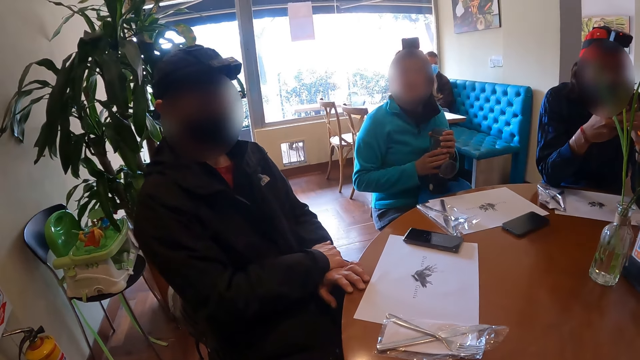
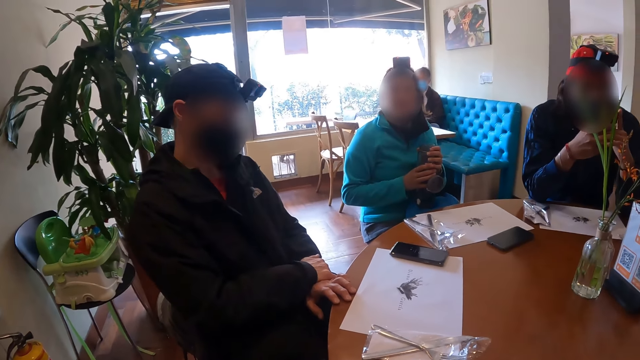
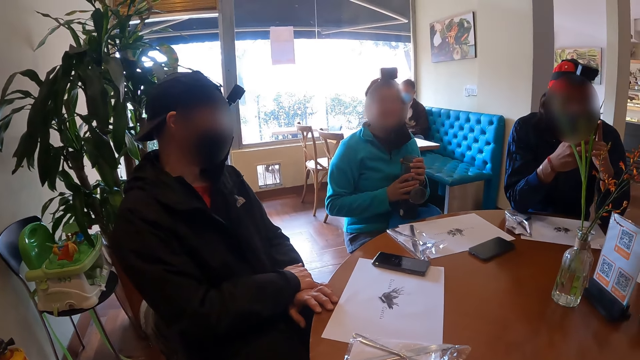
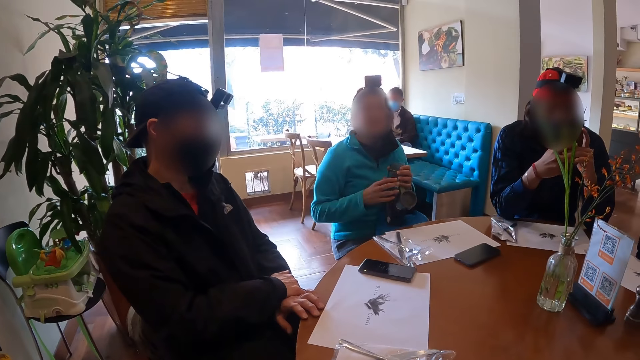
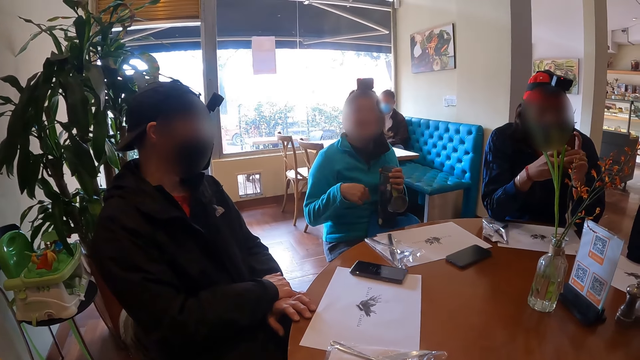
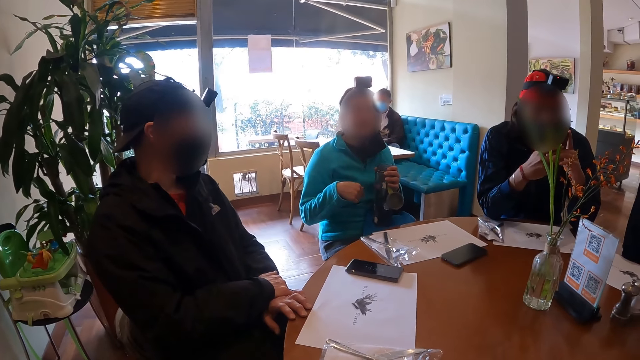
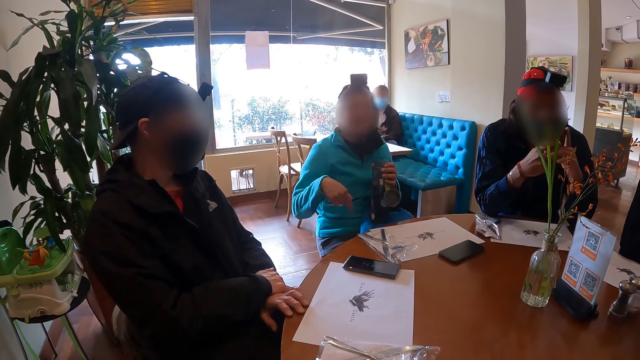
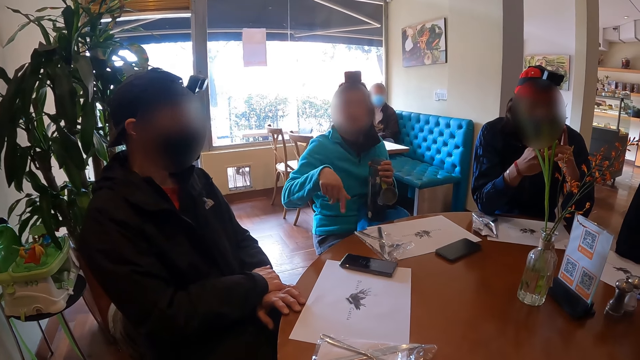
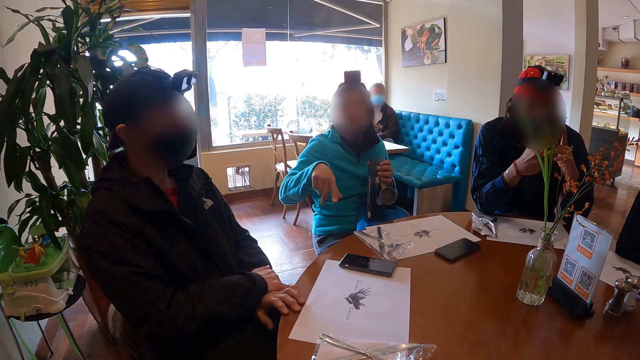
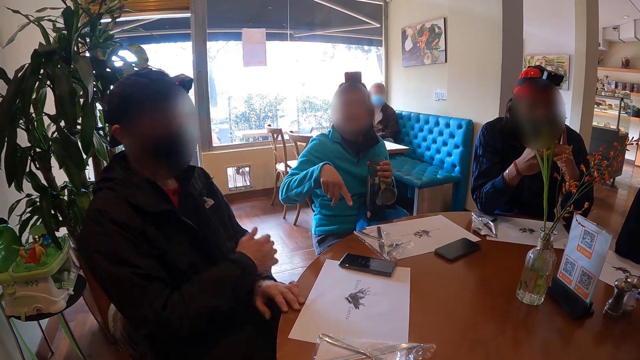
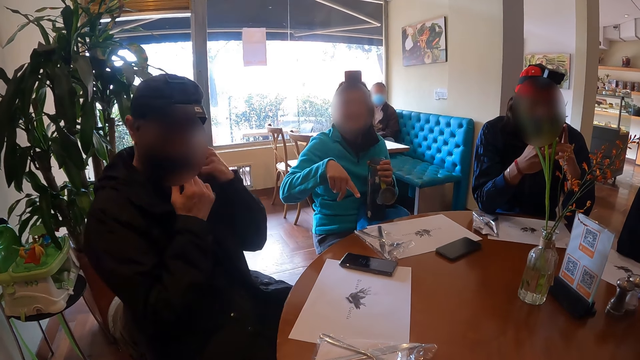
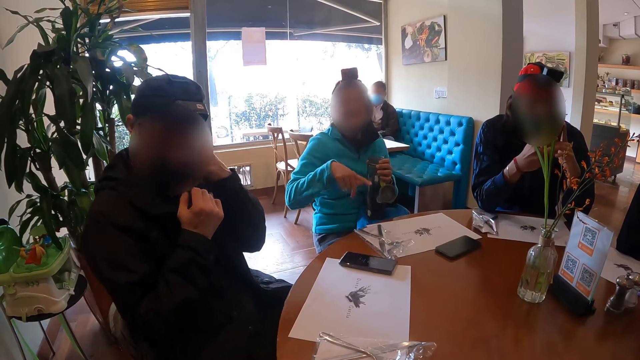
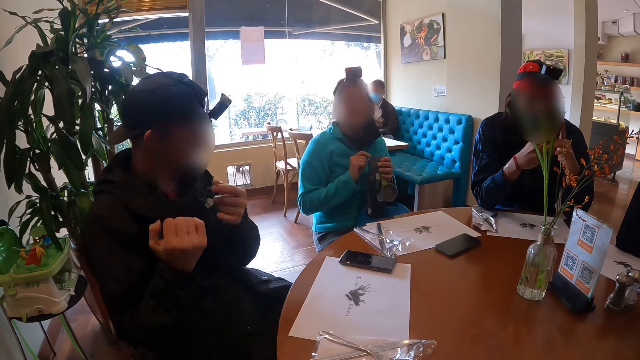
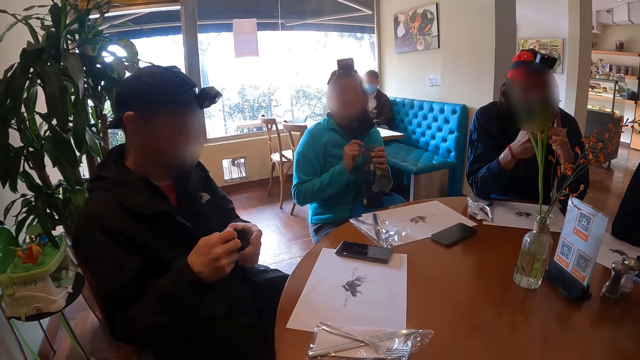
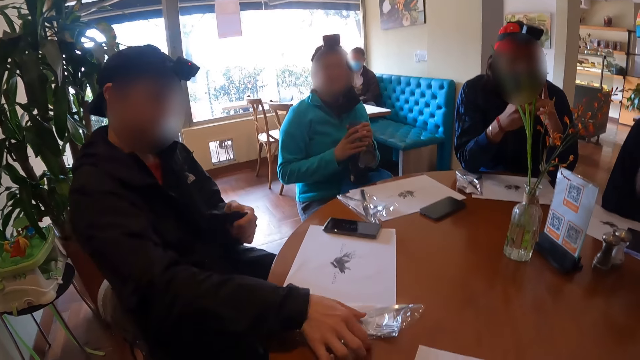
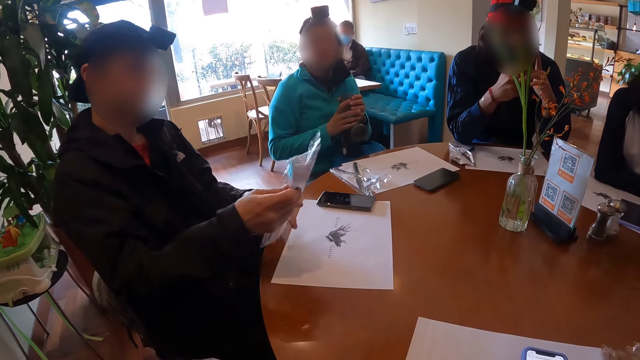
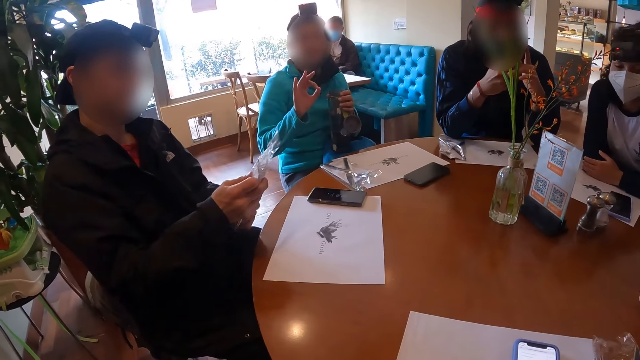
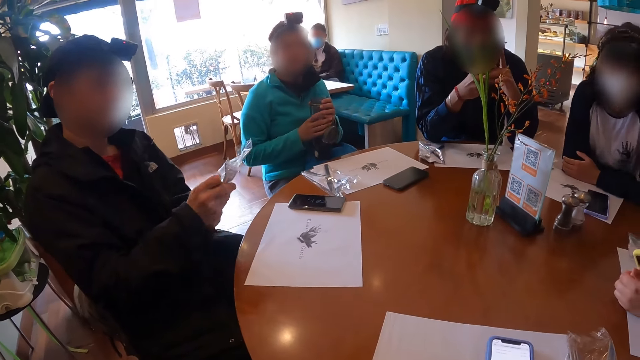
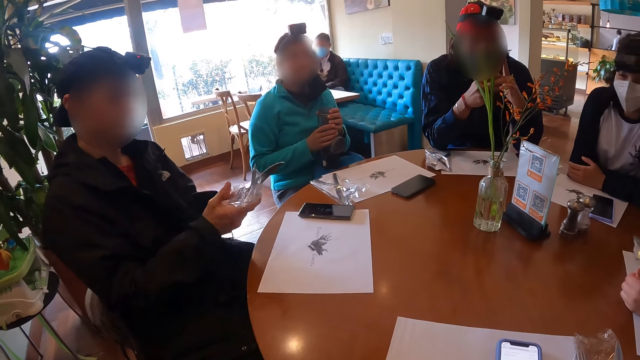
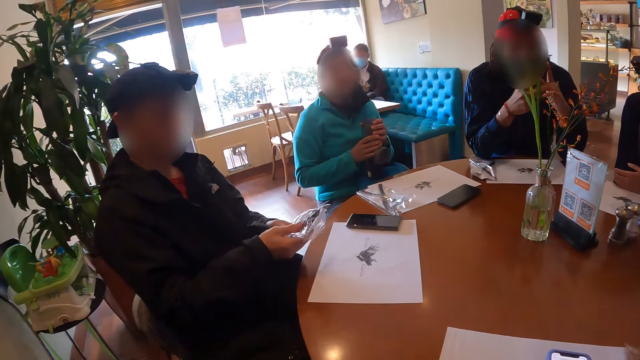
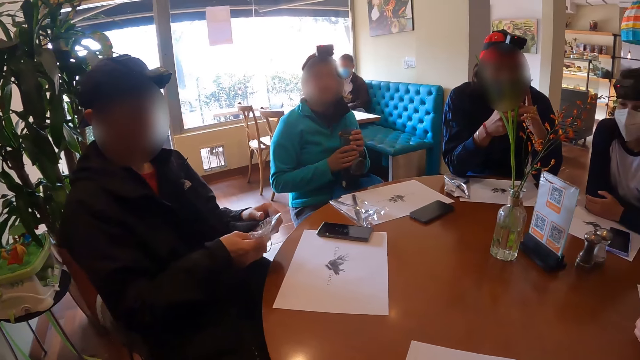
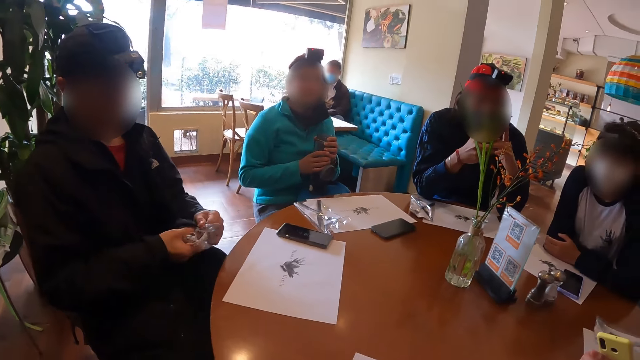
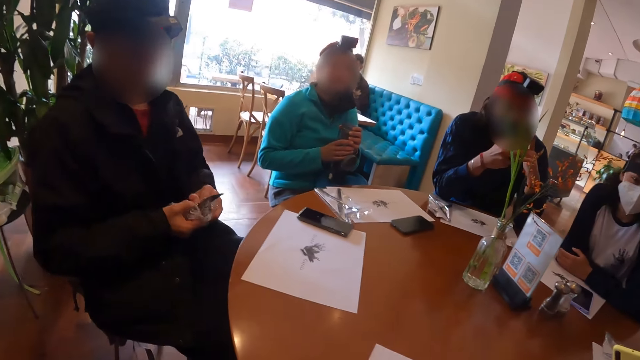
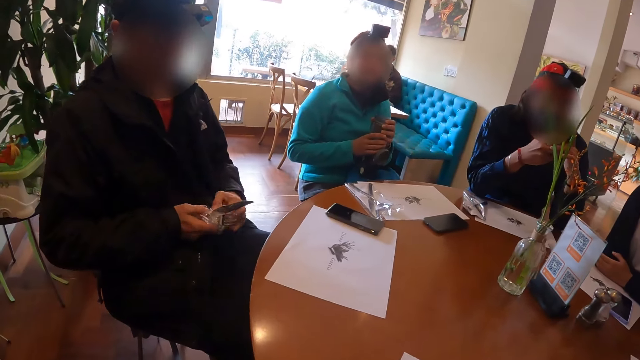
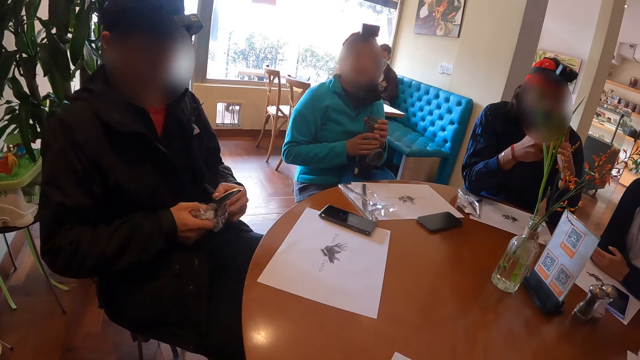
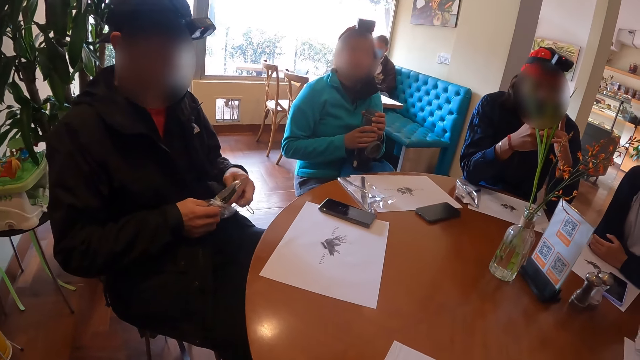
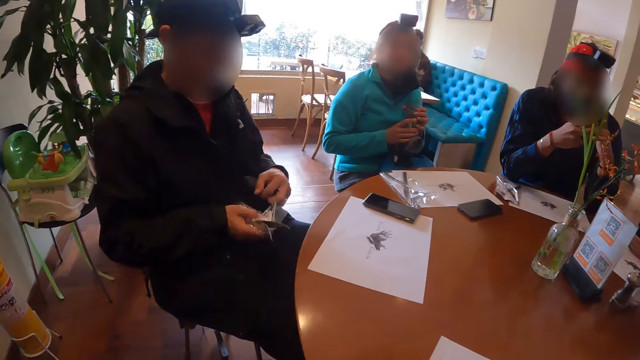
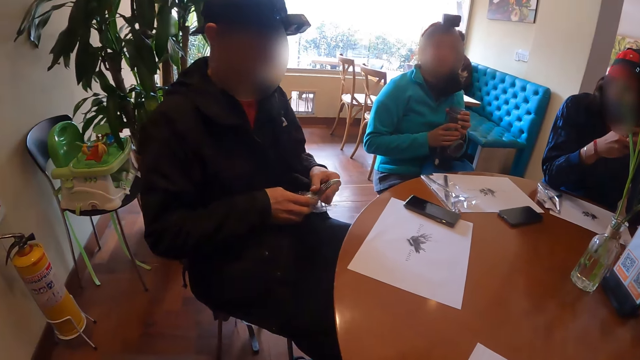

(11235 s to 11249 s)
The camera wearer talks to a person. The person gestures using her hands. A man places his right hand on a facemask on his face. He removes a strap of the facemask on his ear with his left hand. He pulls at the facemask on his face with his right hand. He removes his facemask. He picks up a cutlery pack or polythene paper from the table with his right hand. He places his left hand on the cutlery pack in his right hand, tears the plastic wrap of the cutlery pack in his left hand with his right hand, and pulls the plastic wrap off the cutlery with his hands against his stomach.

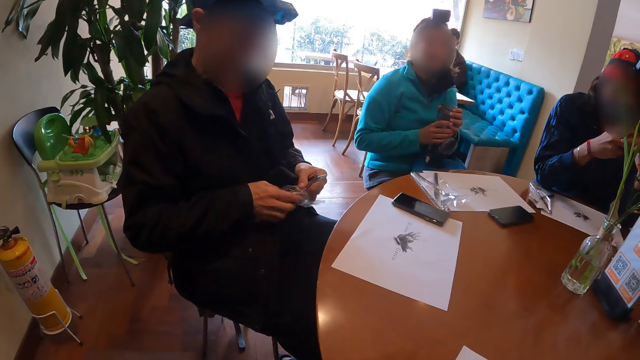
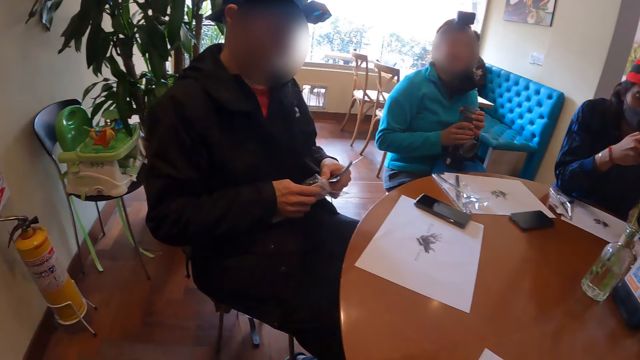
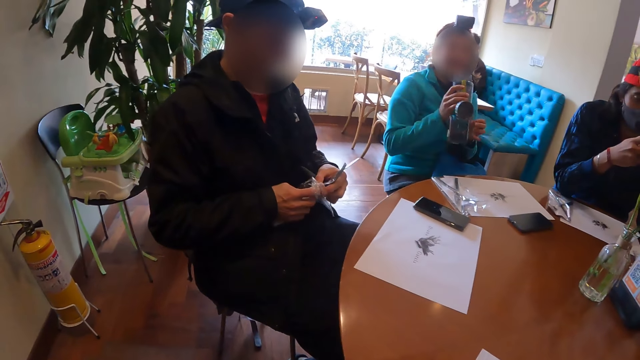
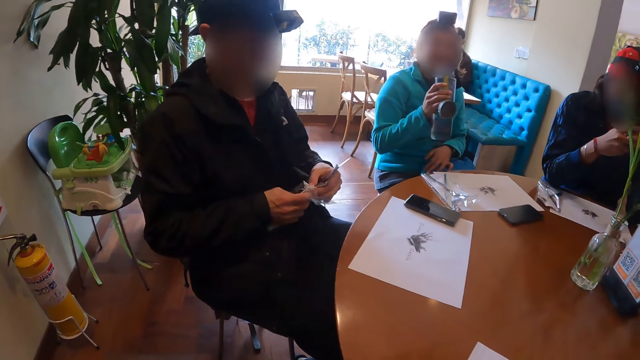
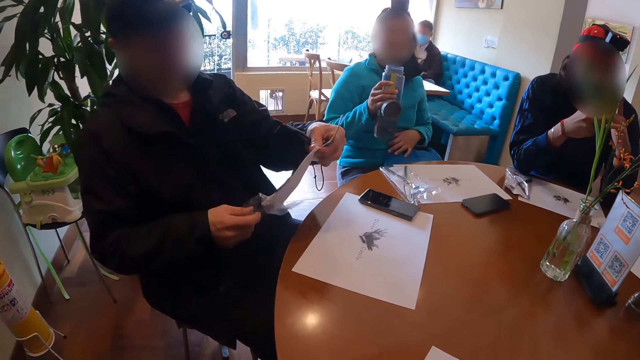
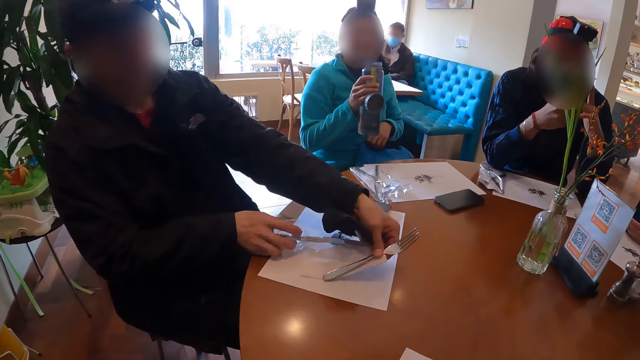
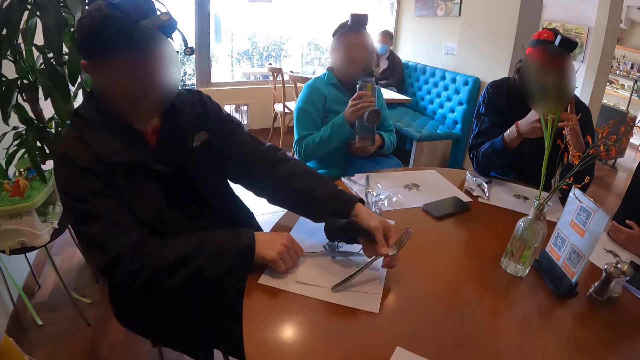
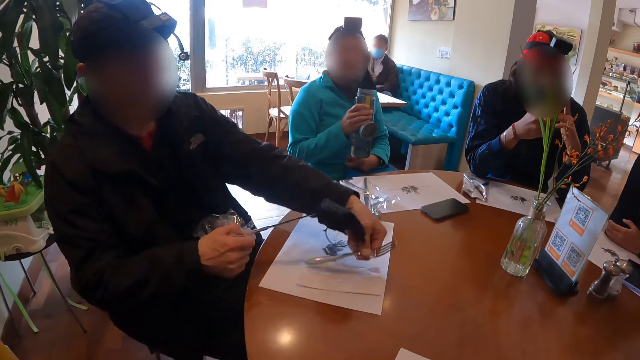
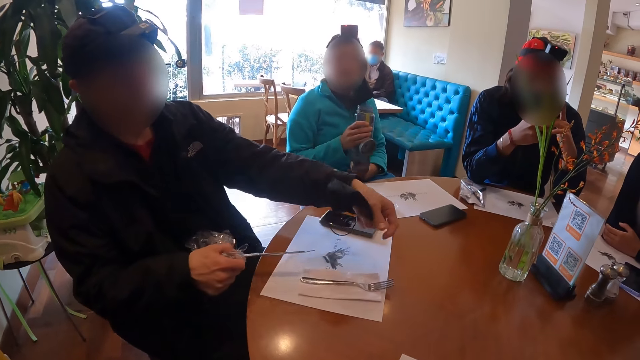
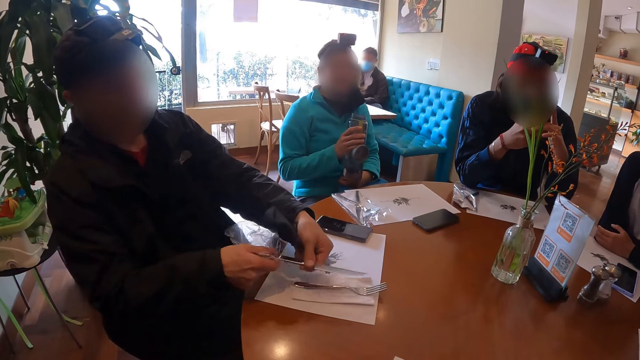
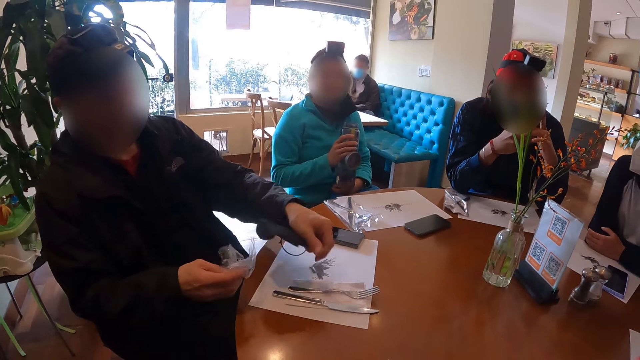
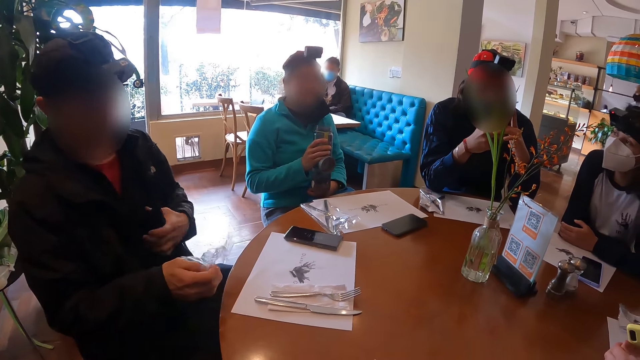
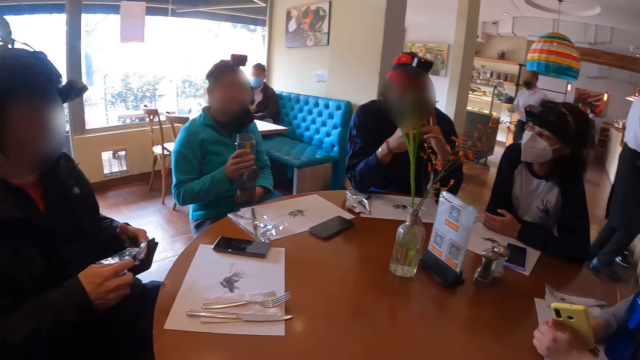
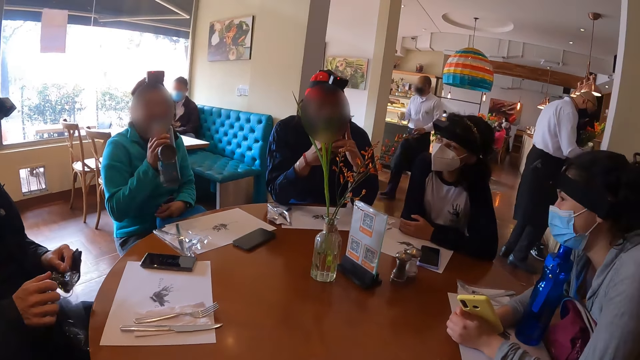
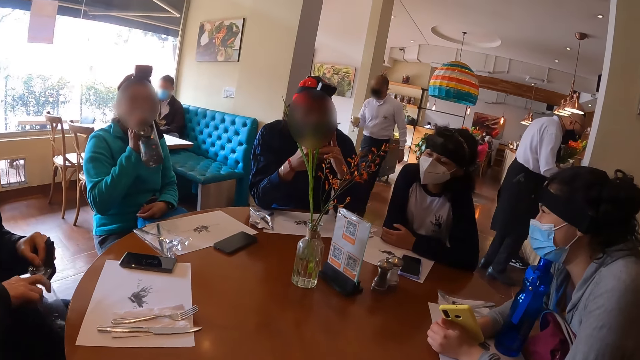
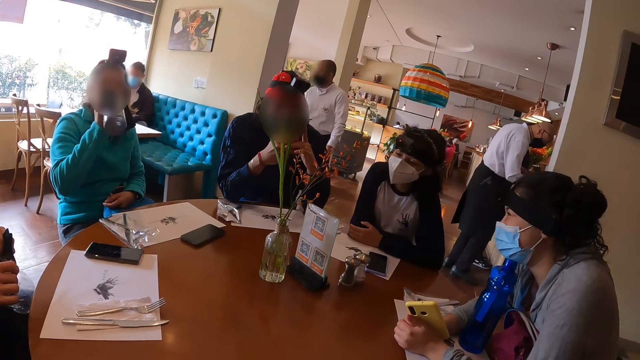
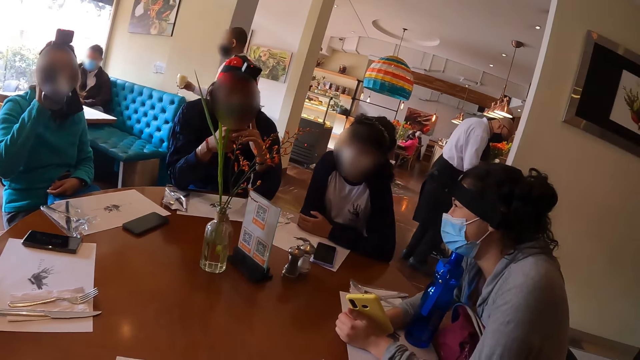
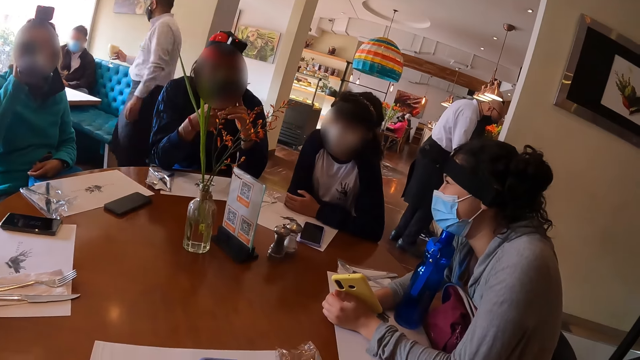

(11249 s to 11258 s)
A man removes a fork from the polythene paper. He removes a dinner knife from the paper. He places the napkin in his left hand on the table cloth on the table. He places the fork in his left hand on the napkin. He passes the knife in his right hand to his left hand. He places the knife in his left hand on the table cloth. He places his left hand on the jacket. He places his left hand on the plastic wrap in his right hand. He adjusts the plastic wrap with both hands. A woman drinks from the water bottle in her right hand.
